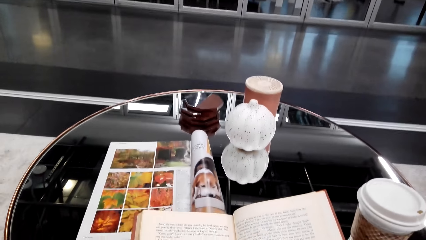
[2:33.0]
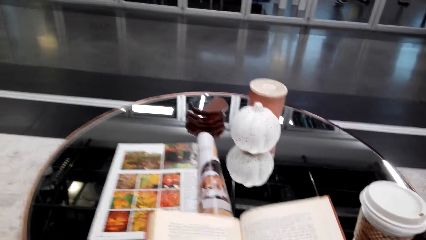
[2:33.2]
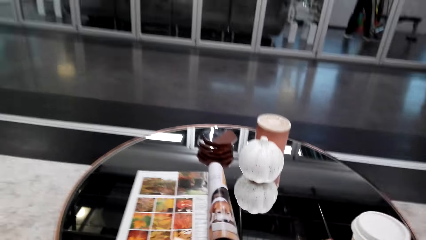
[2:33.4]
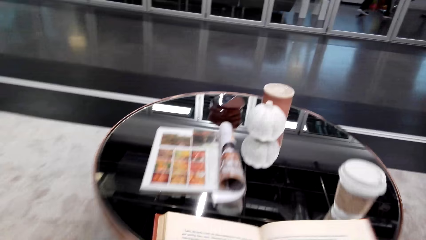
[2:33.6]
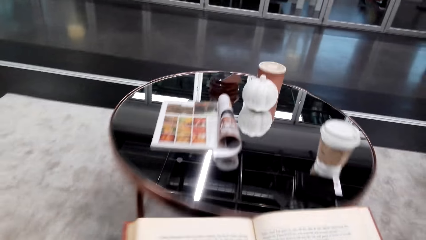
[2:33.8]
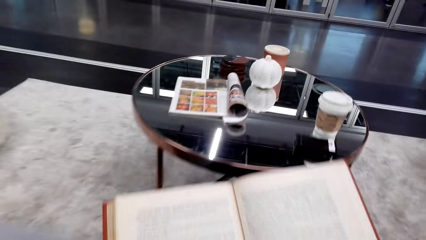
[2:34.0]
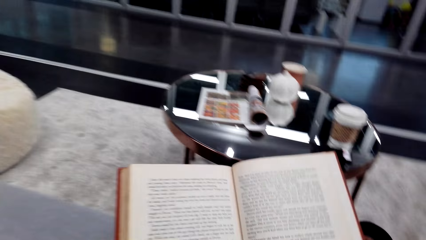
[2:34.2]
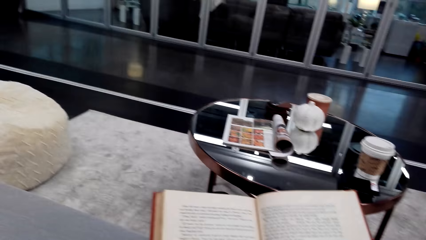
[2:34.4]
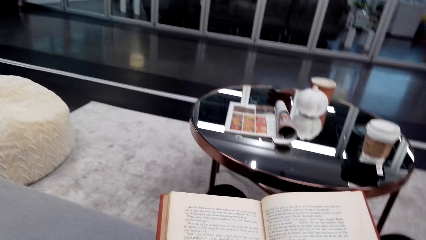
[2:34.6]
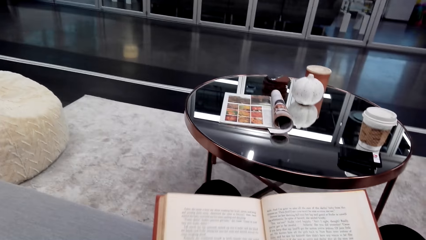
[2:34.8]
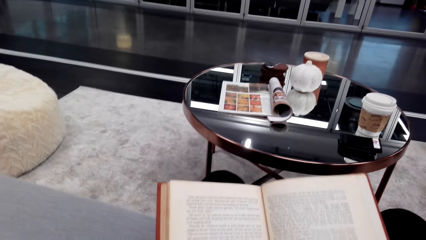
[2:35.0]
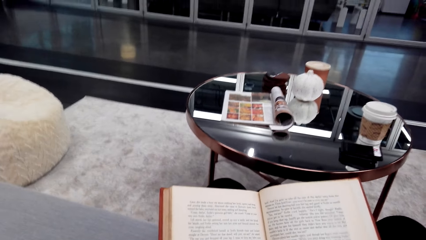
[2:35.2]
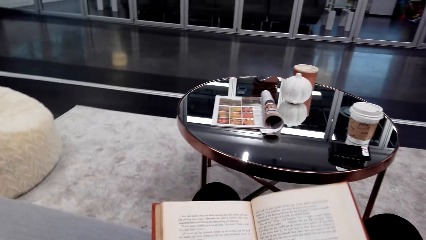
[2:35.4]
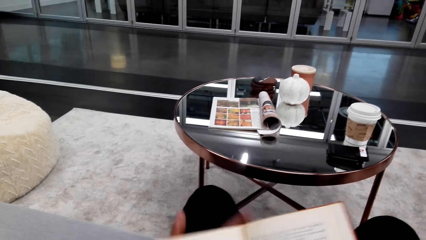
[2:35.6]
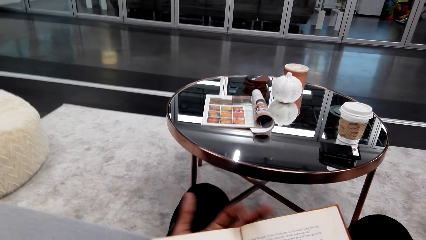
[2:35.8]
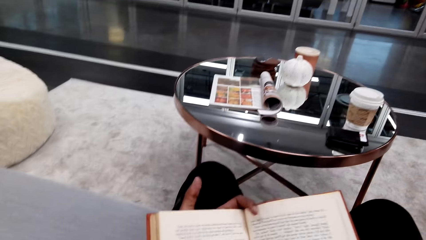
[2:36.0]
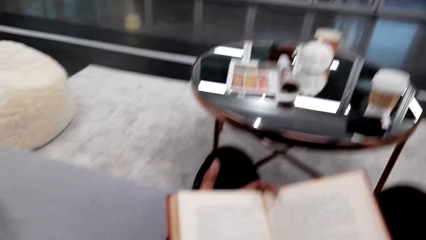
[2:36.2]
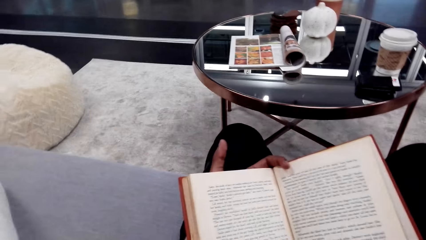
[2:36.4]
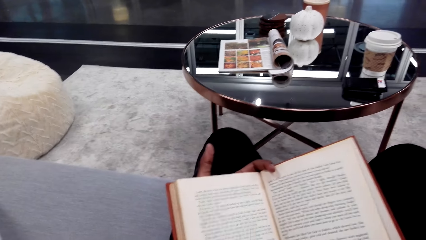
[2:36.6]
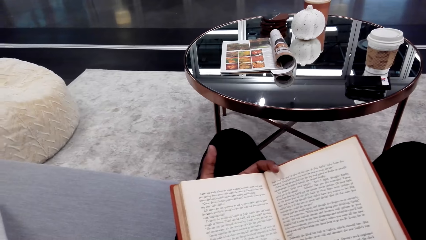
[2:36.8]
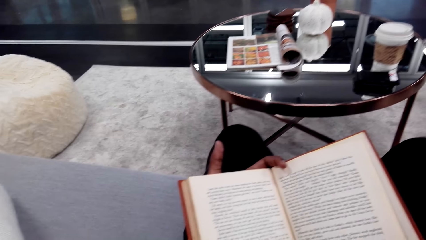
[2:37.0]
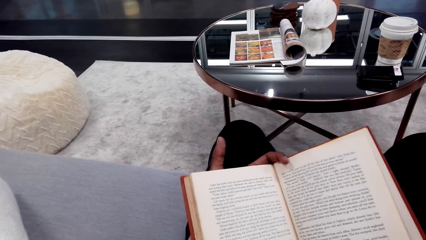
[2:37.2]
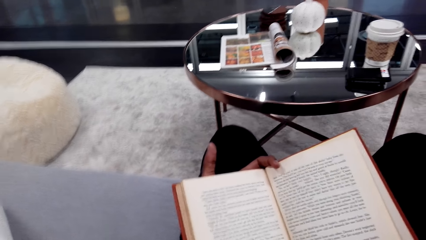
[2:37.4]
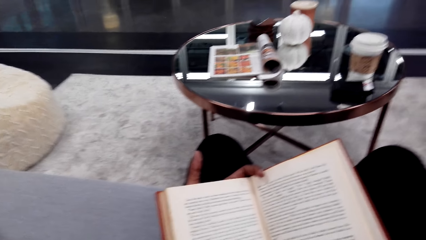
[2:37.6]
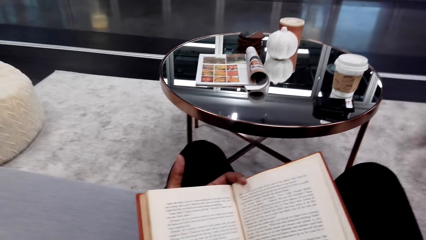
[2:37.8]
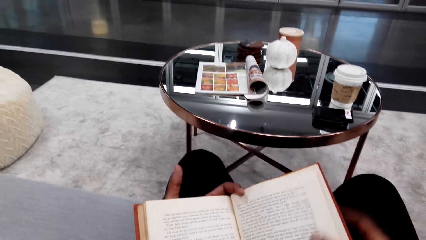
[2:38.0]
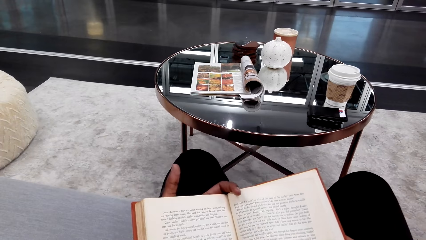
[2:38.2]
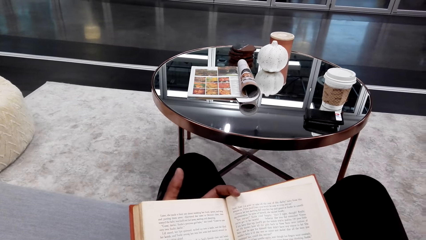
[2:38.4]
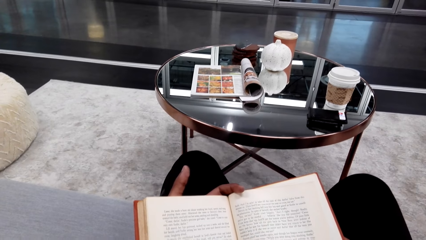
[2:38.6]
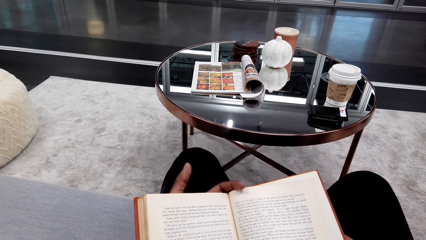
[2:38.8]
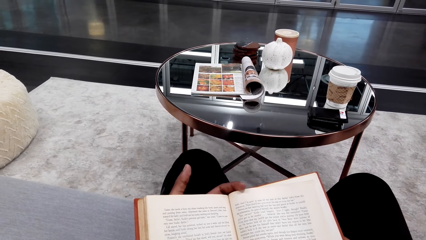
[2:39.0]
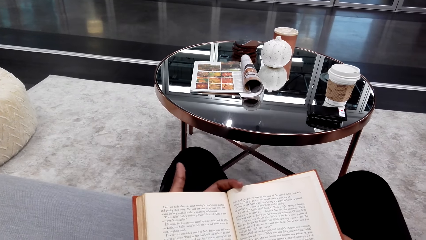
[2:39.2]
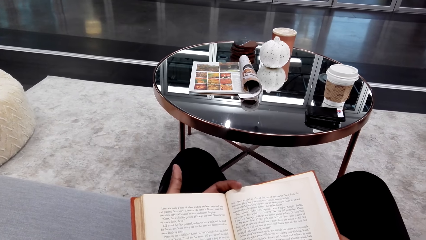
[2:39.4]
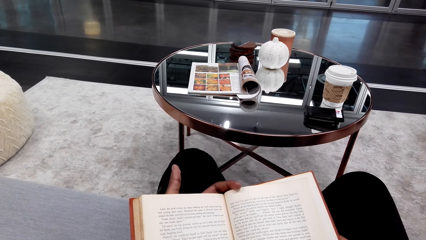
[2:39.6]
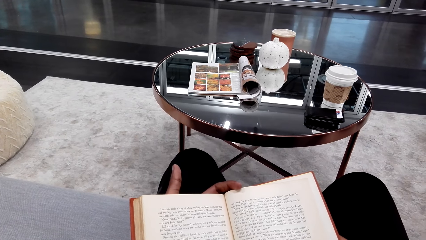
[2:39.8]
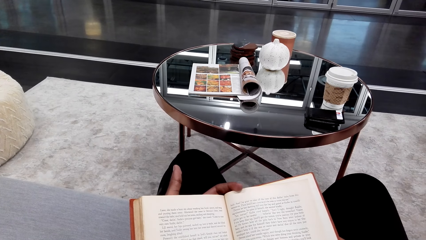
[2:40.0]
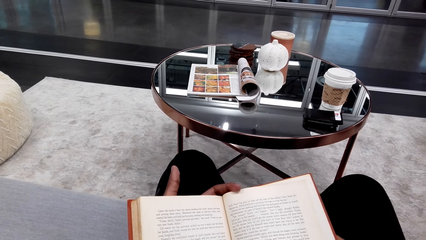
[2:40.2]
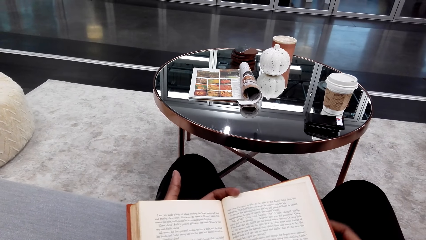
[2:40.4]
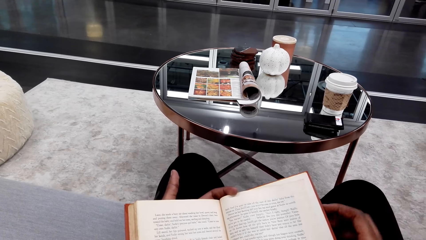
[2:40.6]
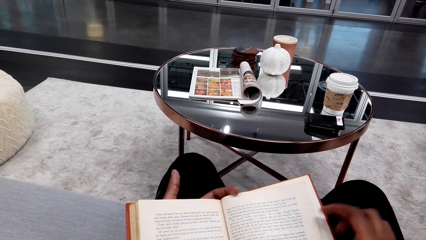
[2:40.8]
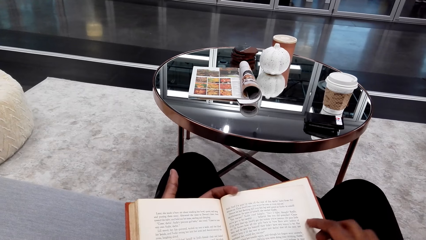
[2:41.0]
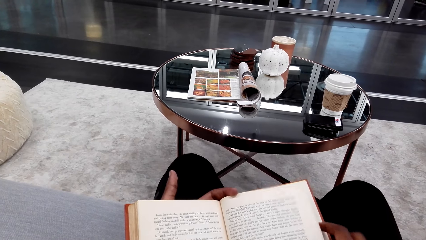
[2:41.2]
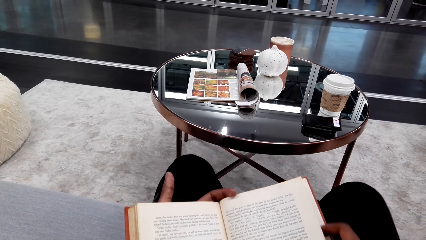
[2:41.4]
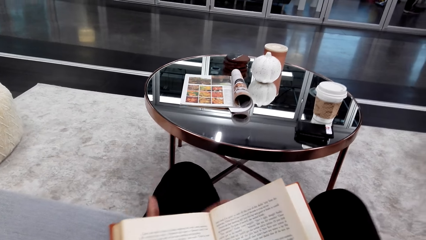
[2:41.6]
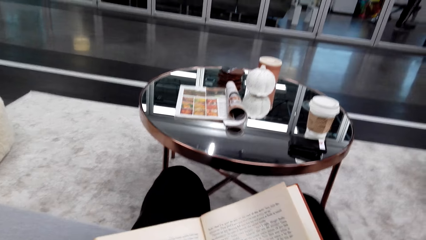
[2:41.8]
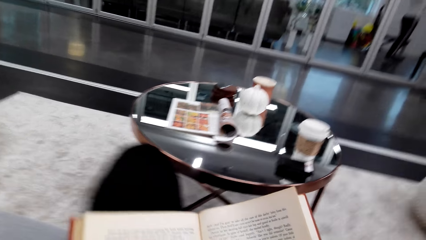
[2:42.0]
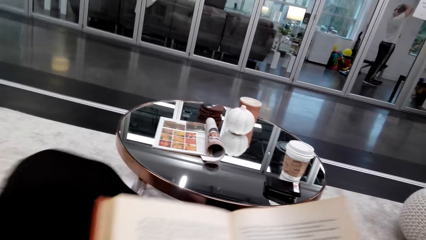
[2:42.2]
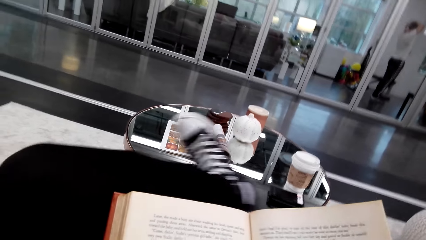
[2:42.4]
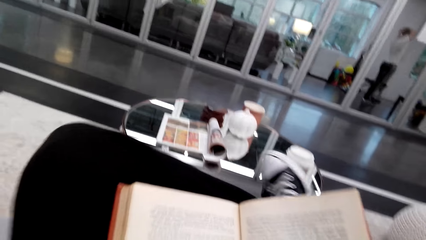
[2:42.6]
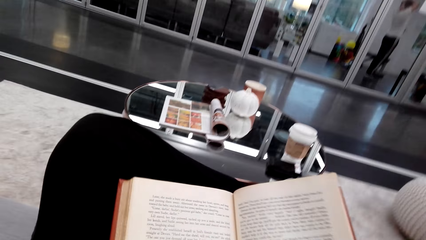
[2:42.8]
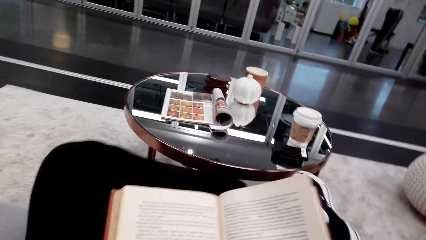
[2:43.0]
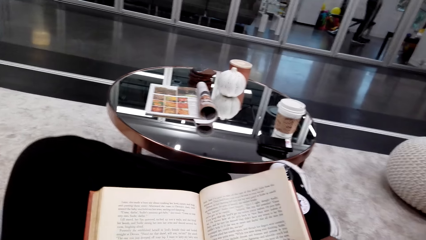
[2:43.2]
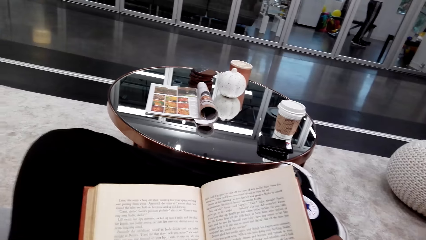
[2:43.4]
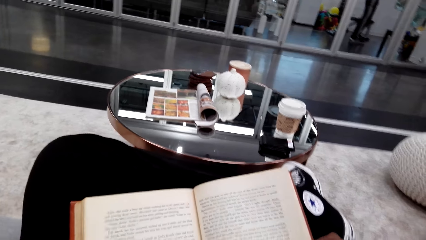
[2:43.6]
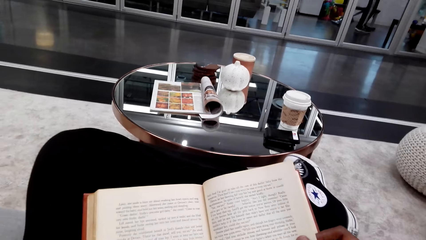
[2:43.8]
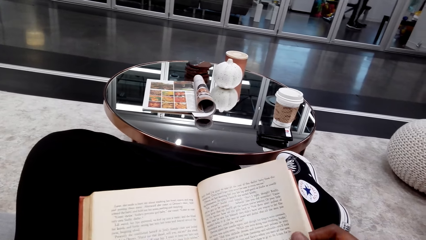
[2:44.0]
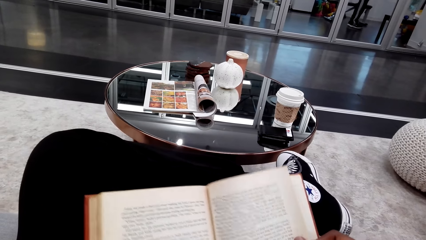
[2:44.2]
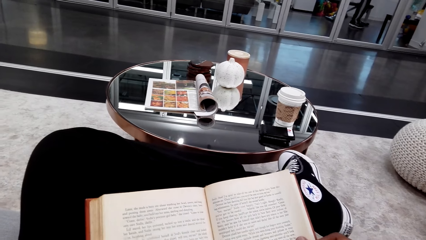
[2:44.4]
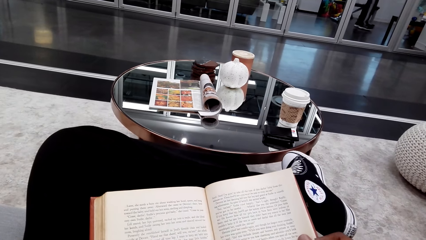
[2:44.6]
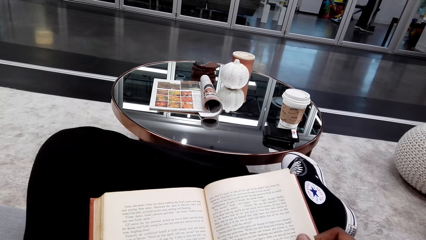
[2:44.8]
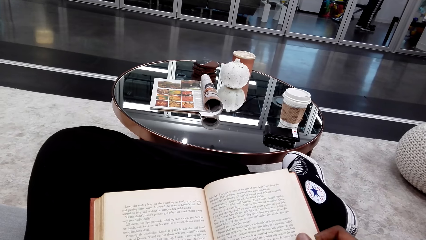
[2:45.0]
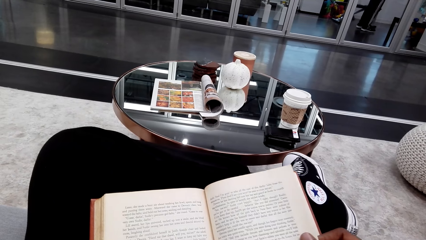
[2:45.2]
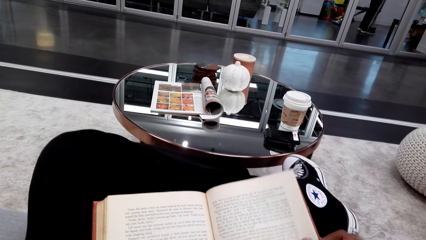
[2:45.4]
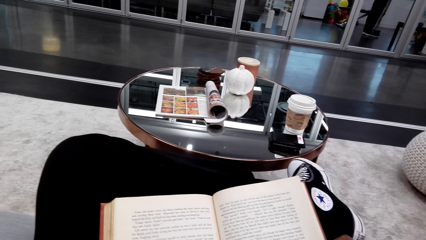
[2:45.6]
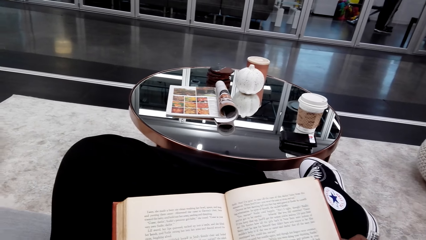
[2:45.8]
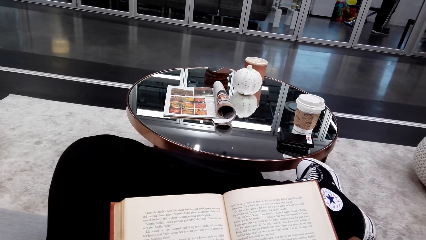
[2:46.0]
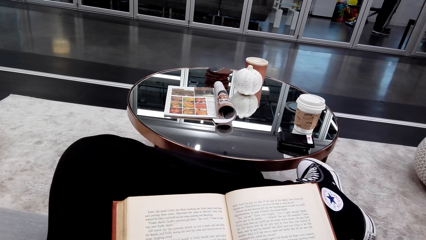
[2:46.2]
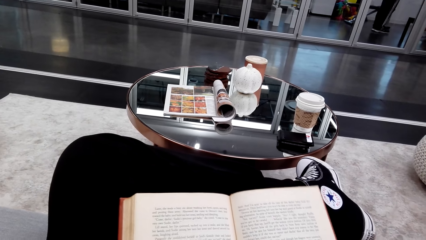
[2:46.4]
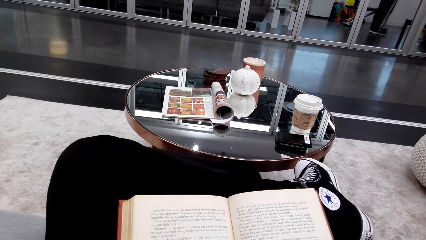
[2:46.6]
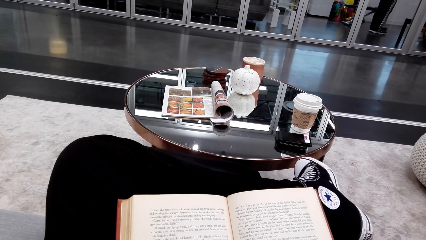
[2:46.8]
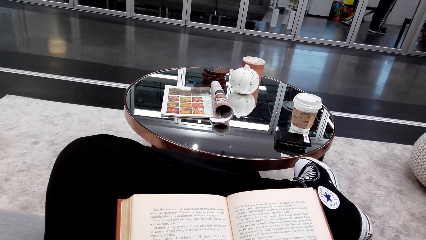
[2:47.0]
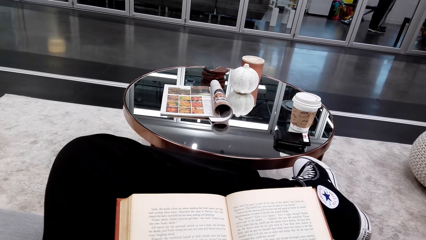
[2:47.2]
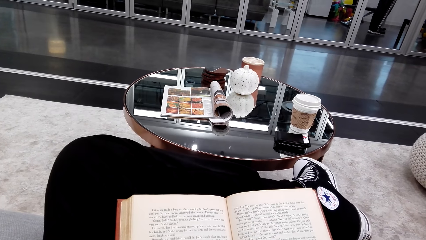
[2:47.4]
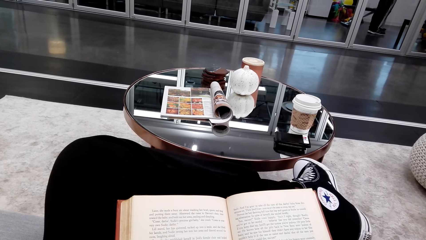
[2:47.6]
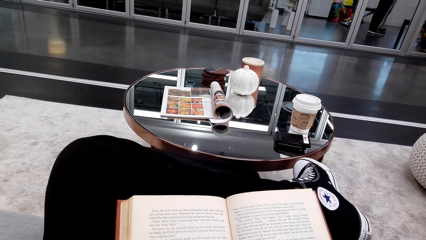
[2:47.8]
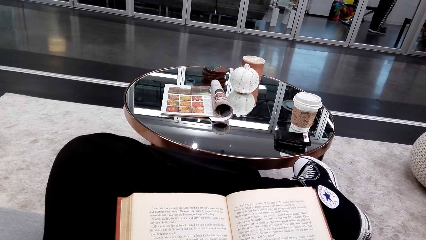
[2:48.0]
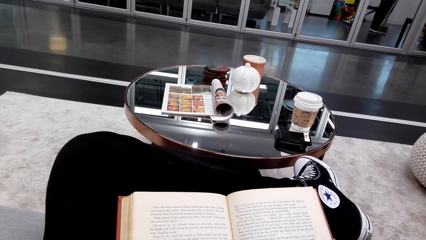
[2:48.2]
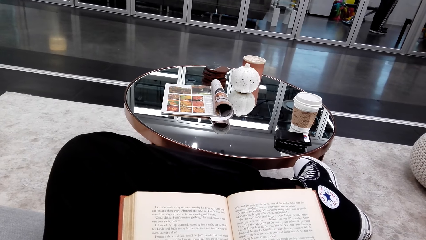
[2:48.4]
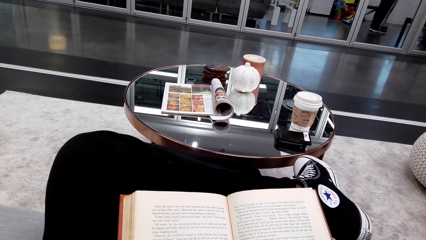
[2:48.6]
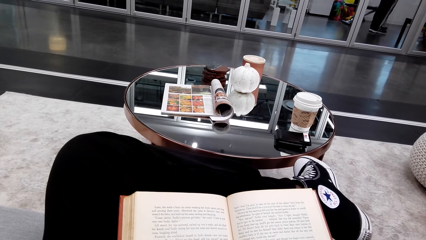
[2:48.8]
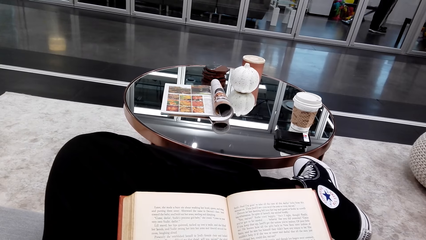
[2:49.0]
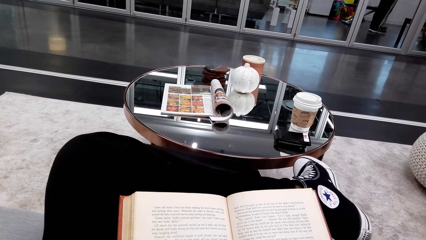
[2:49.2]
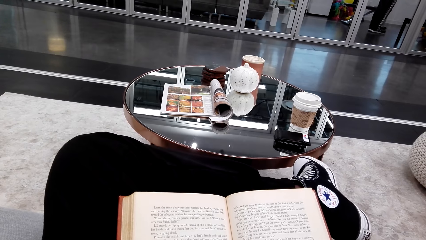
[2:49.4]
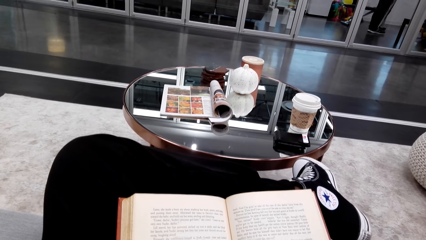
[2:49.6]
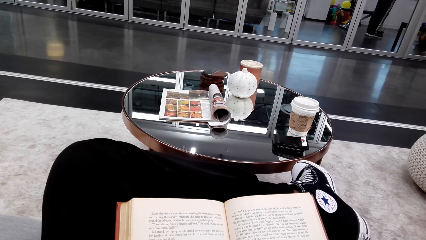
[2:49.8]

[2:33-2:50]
The camera wearer puts the book on her thighs. She puts her left leg on top of her right leg. She reads the book.
